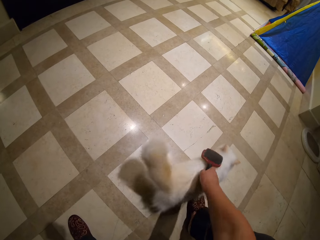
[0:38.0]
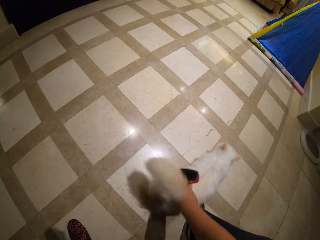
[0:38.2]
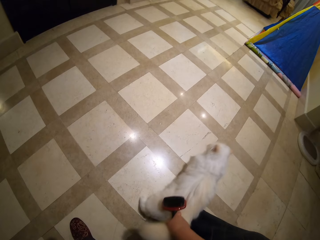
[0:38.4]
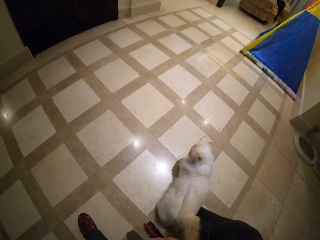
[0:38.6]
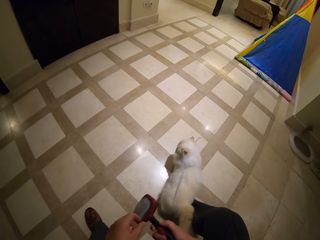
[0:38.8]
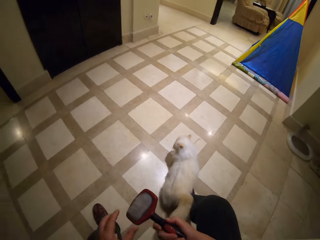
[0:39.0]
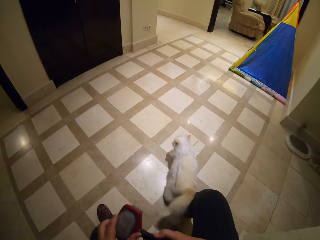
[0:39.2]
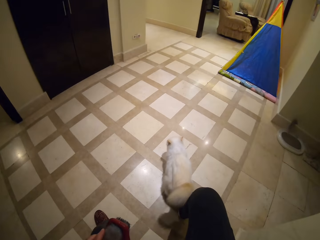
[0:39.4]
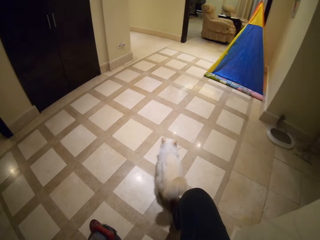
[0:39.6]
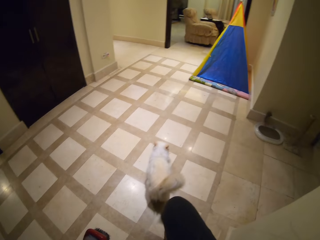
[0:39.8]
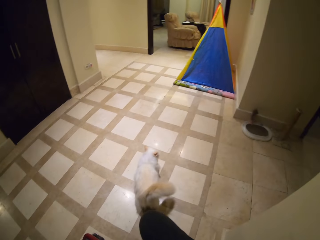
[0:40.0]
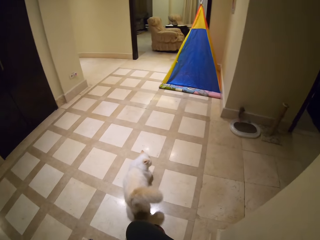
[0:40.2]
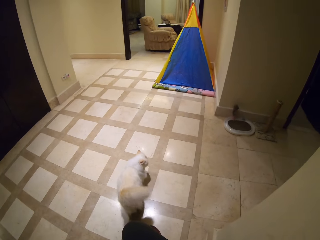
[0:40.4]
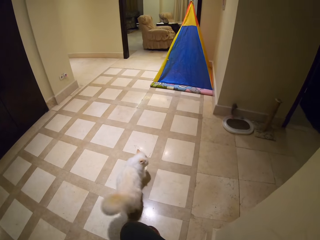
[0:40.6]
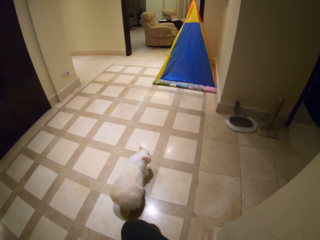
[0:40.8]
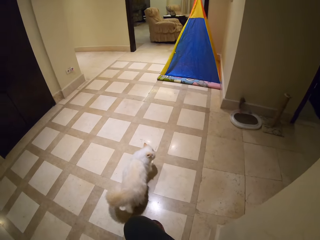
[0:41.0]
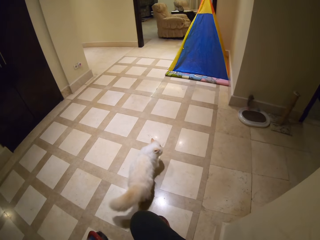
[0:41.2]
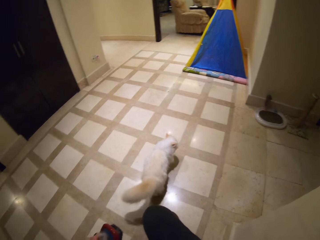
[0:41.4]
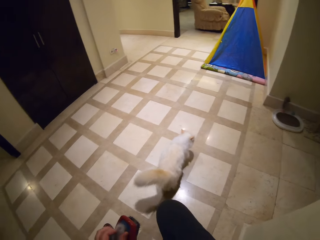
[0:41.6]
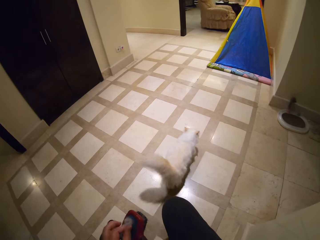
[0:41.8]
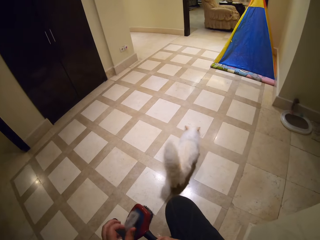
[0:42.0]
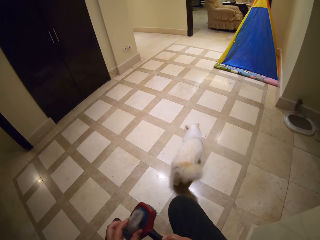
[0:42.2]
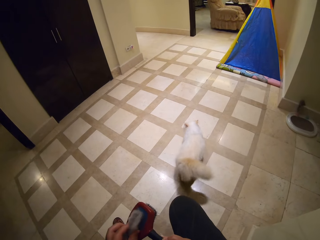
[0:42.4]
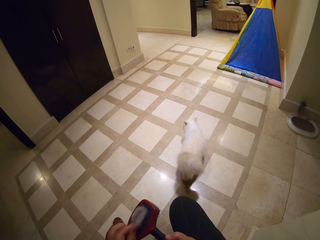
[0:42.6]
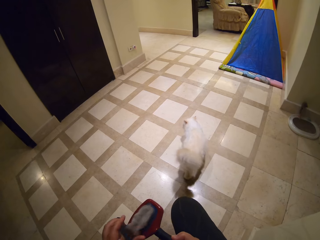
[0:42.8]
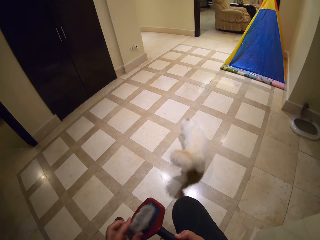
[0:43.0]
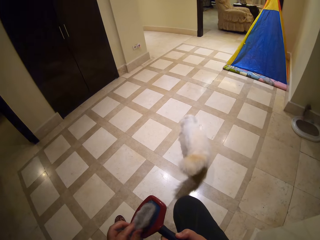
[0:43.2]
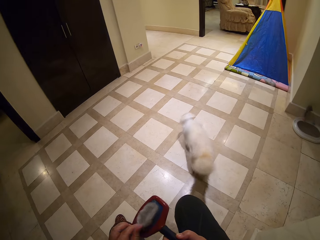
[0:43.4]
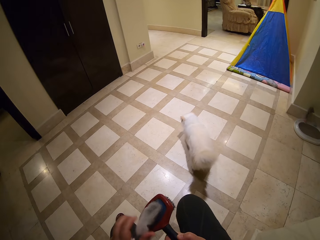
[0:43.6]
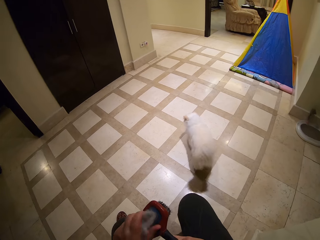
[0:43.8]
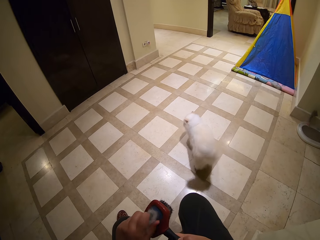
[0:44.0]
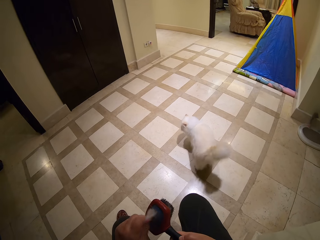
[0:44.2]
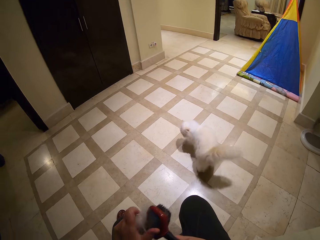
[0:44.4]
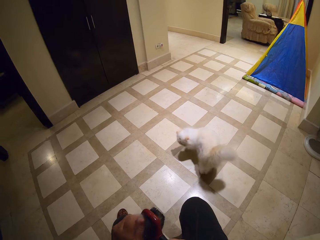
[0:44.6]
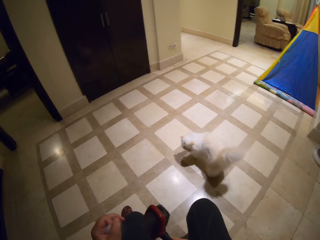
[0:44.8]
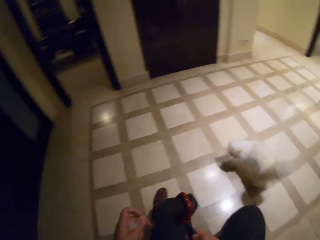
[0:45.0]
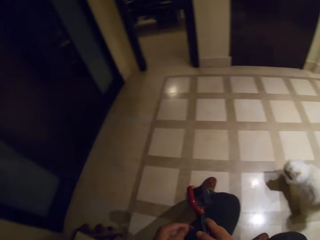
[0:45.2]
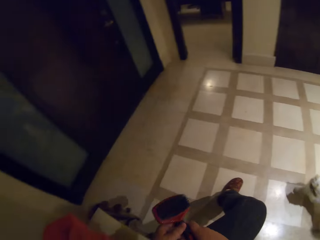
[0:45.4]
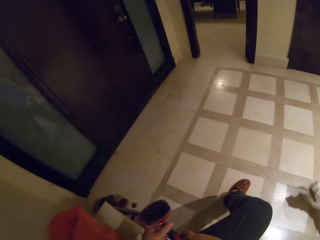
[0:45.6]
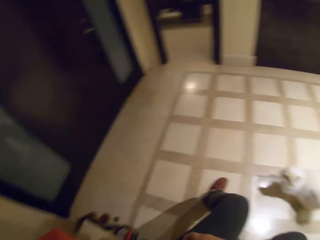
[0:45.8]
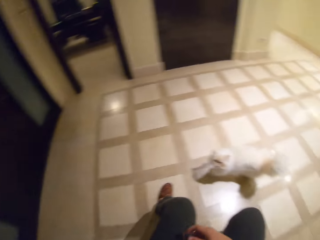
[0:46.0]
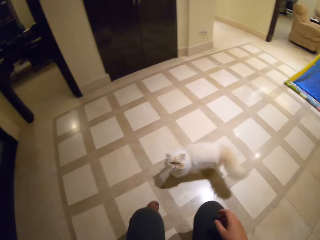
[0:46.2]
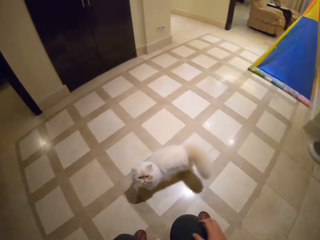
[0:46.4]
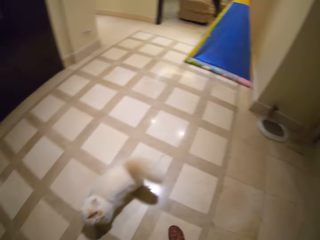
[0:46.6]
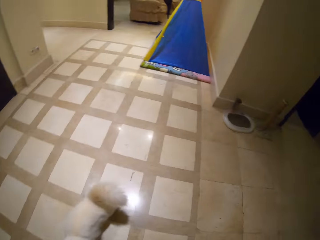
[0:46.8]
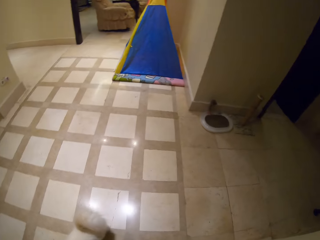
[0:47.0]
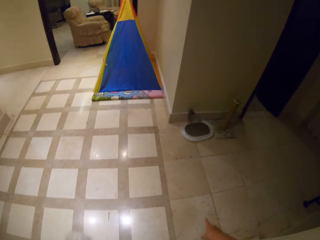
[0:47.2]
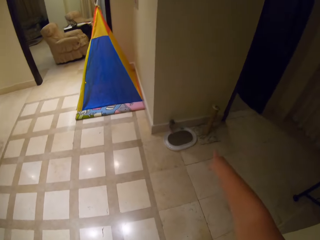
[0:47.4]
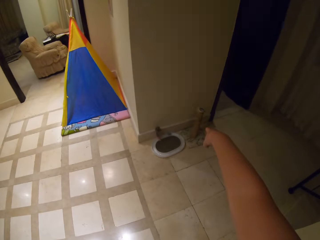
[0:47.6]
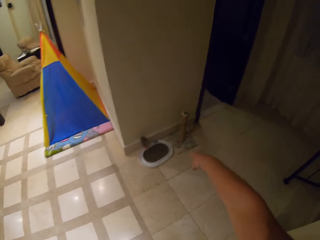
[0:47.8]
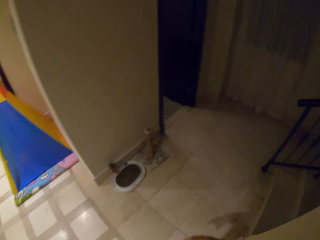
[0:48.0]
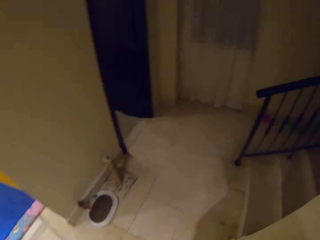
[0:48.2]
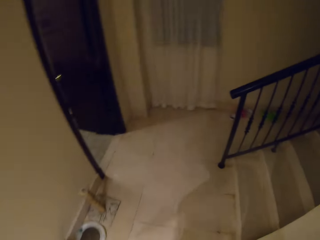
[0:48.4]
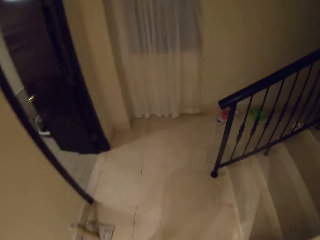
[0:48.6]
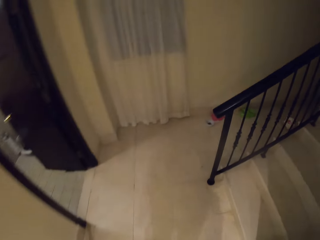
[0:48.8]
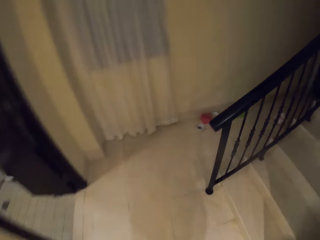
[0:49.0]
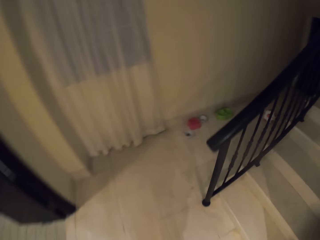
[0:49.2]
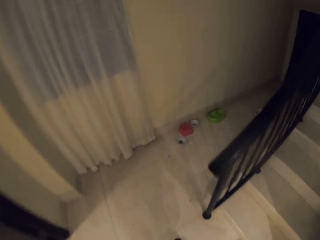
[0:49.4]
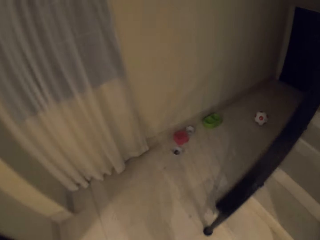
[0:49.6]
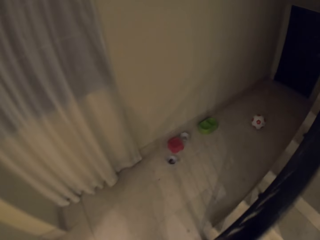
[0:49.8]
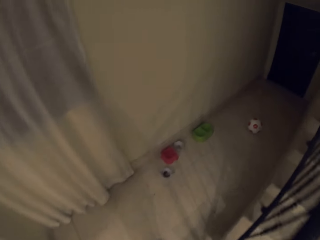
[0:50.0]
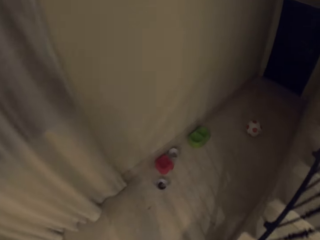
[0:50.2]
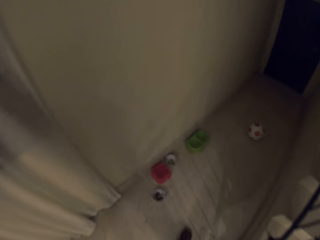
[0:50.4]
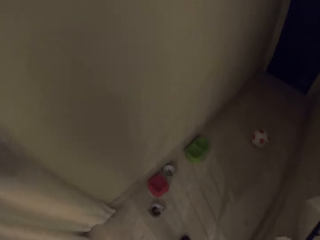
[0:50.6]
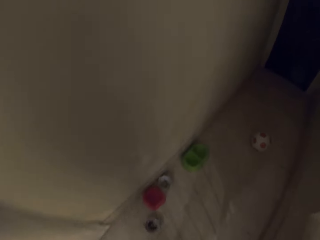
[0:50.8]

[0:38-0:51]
The camera wearer removes the cat's fur from the brush. They move around the house, move their hands, and point at something. They move around the house.

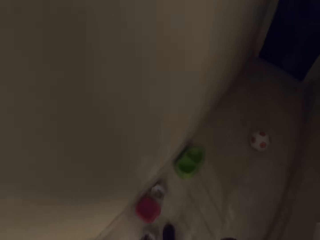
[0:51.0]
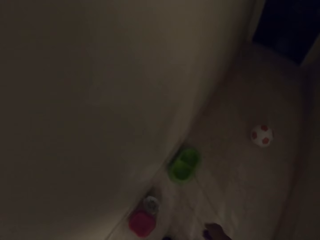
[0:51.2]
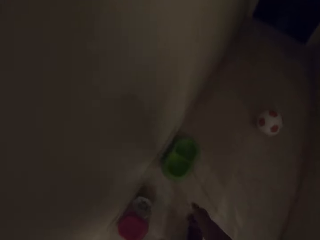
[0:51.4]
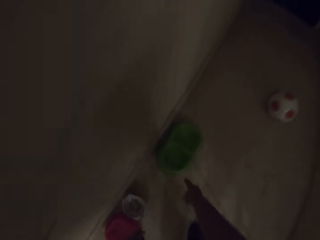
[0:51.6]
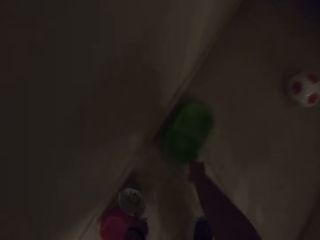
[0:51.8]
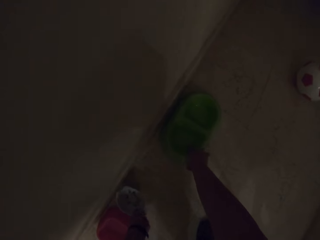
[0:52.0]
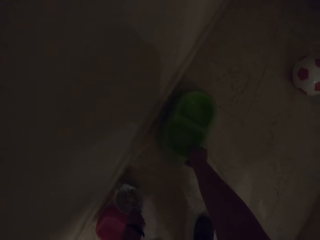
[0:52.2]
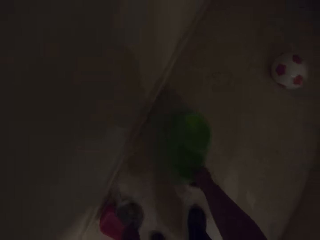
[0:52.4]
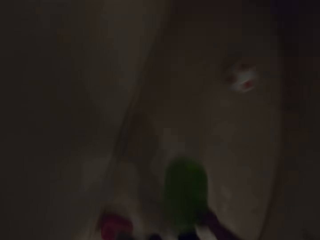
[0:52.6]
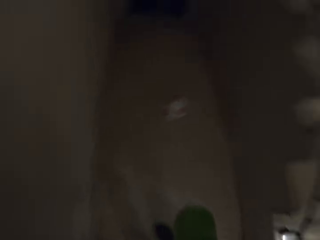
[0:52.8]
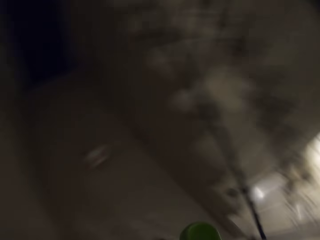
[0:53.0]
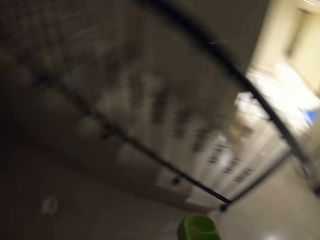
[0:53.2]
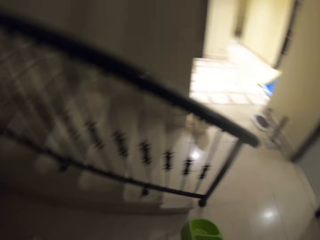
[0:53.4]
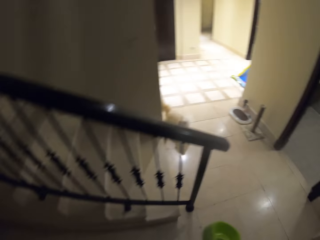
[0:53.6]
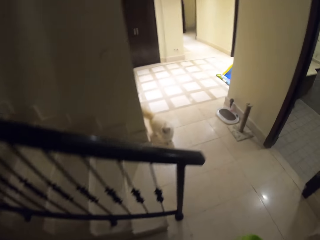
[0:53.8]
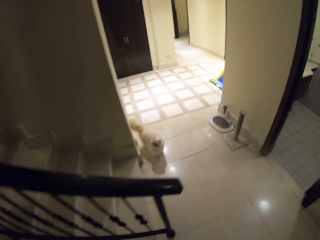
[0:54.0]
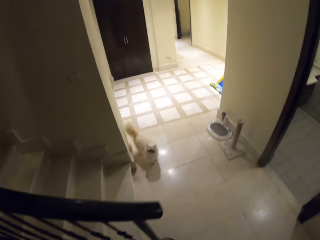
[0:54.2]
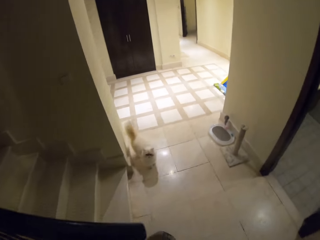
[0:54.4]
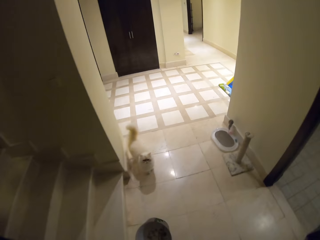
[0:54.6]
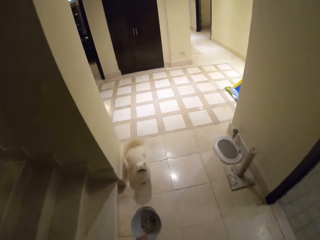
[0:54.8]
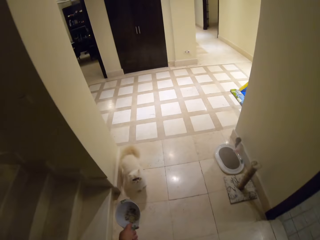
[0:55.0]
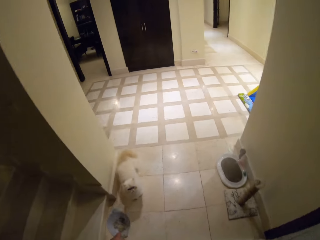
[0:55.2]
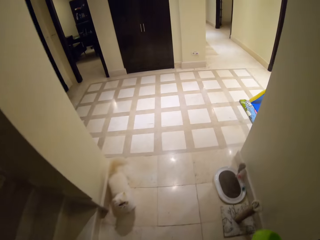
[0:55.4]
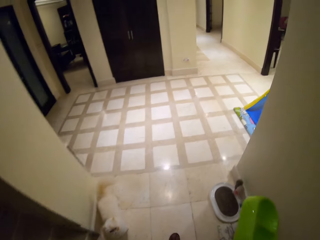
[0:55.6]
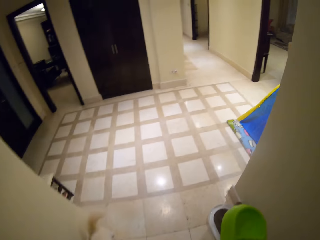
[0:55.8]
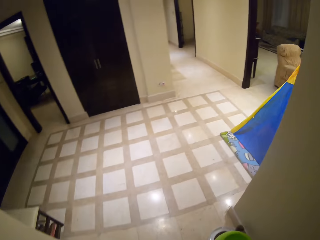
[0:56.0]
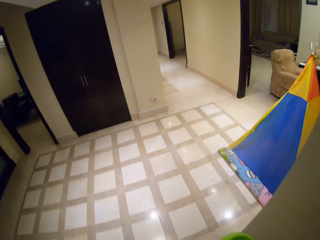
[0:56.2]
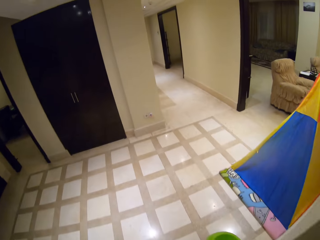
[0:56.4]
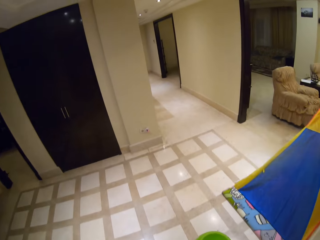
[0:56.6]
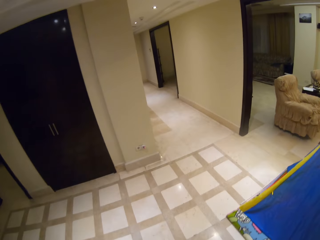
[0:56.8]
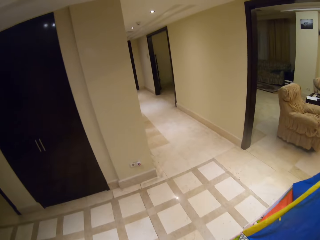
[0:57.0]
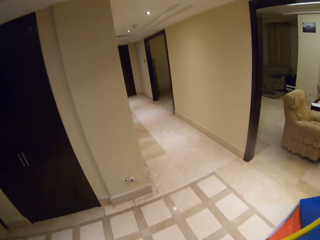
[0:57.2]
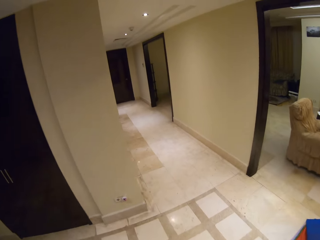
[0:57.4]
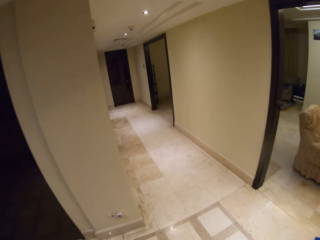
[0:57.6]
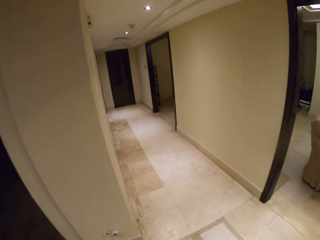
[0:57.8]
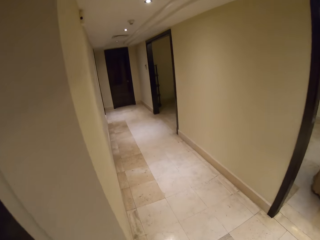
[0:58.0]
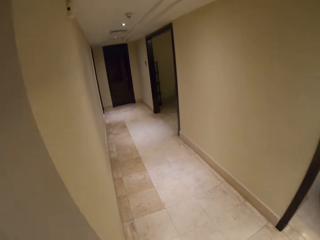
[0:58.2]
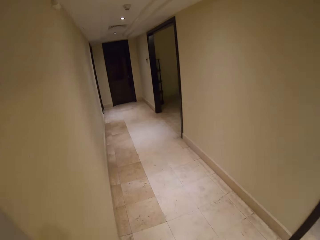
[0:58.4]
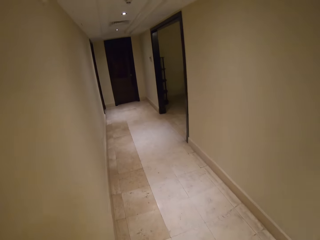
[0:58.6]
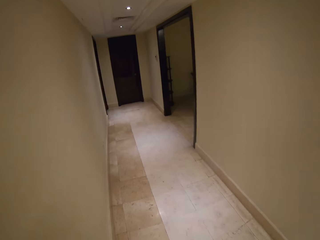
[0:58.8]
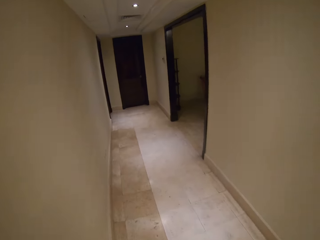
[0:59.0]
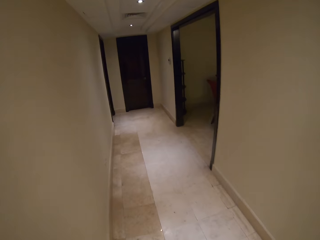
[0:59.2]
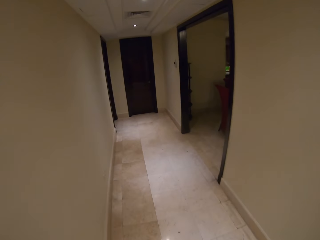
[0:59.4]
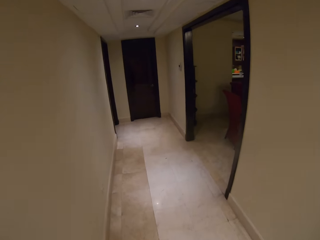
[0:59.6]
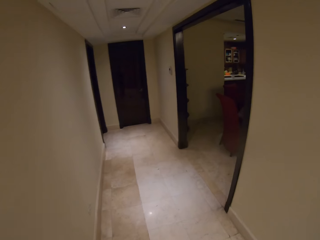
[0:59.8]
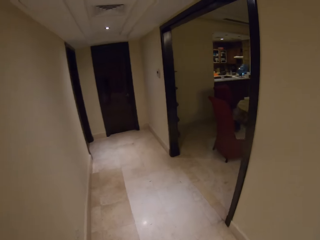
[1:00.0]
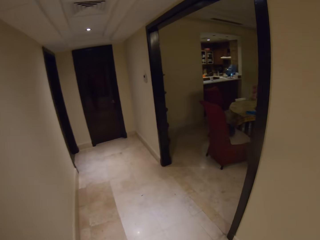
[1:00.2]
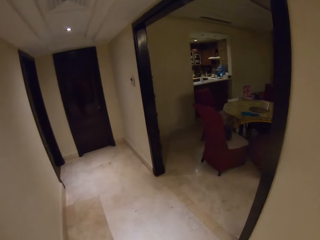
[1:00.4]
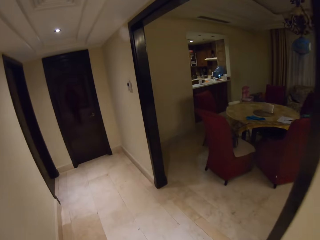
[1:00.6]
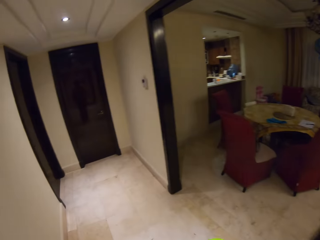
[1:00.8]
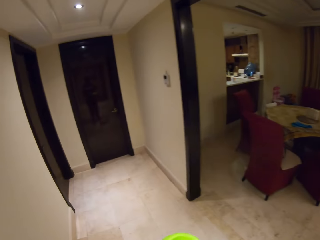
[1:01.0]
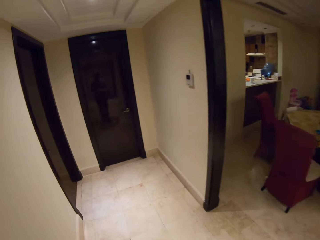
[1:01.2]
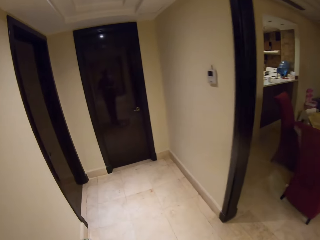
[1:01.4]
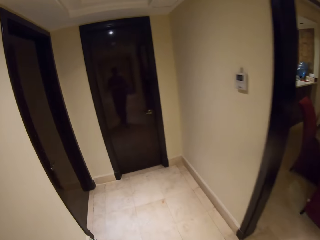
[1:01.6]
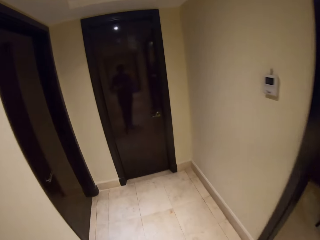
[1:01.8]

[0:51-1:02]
The camera wearer picks up the food container or plastics. They move around the house.
